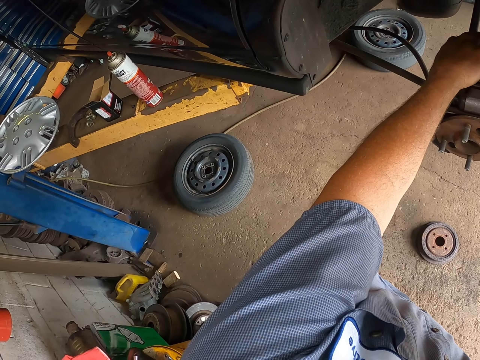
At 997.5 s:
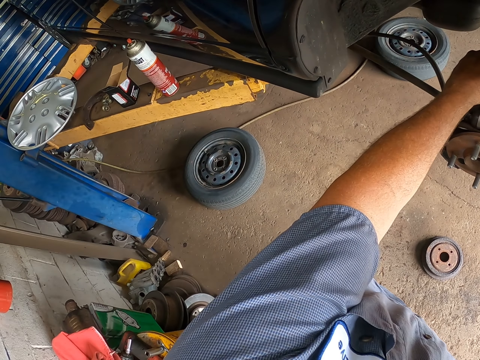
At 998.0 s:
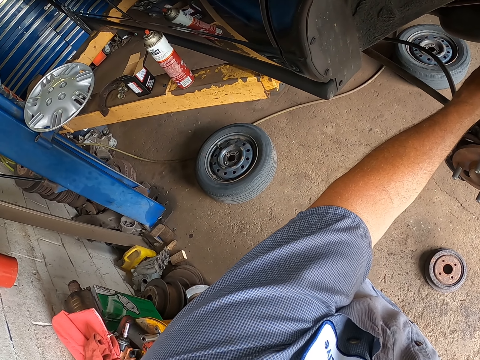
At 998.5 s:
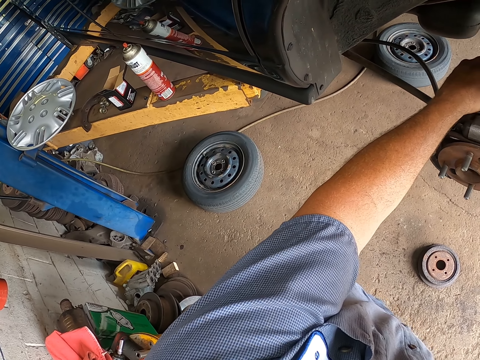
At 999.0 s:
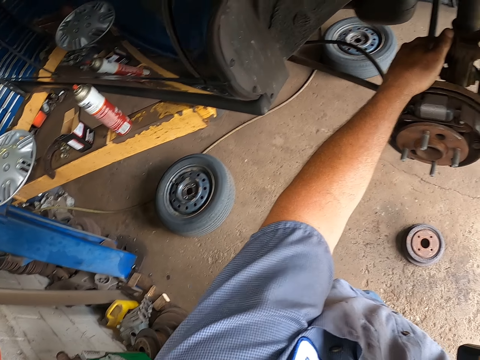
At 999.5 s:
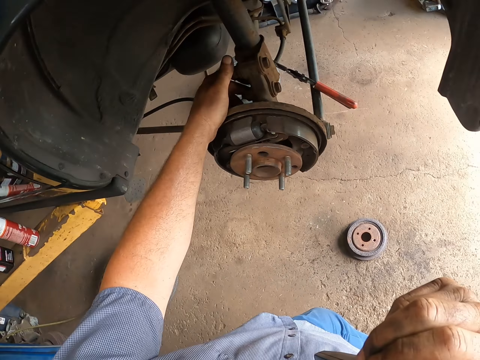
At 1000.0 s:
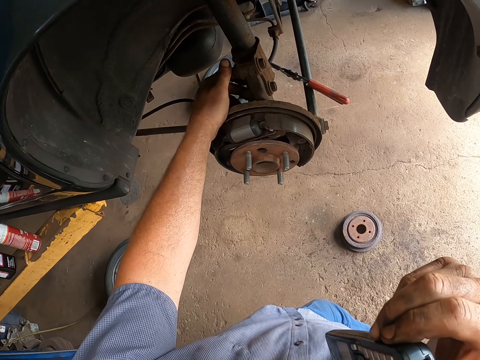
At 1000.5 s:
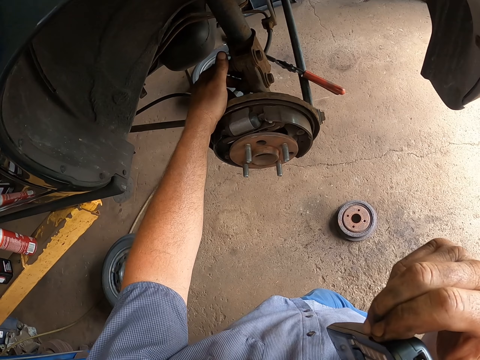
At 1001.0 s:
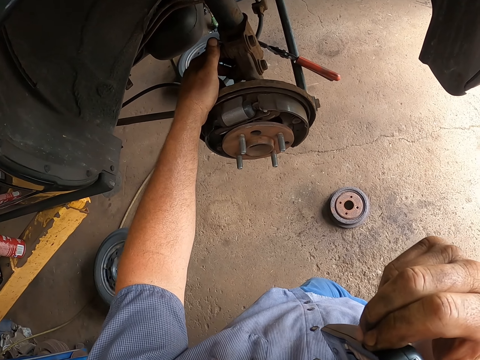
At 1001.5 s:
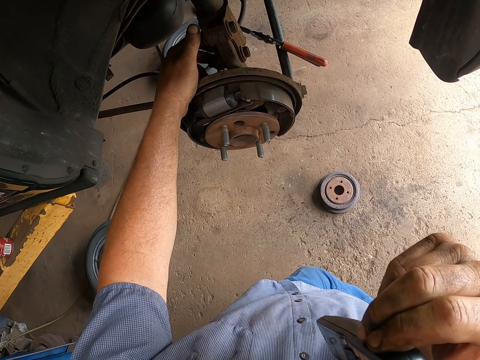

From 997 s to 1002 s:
The camera wearer looks around.

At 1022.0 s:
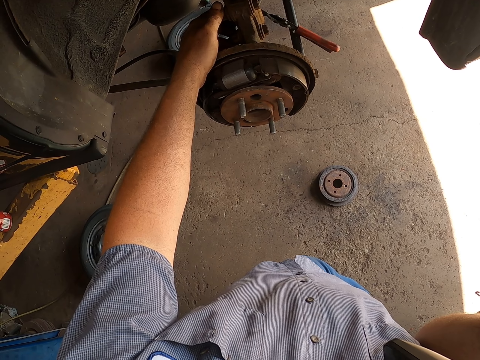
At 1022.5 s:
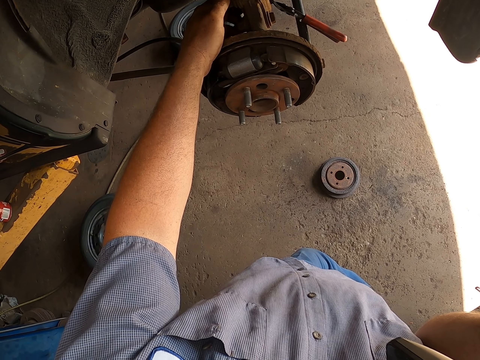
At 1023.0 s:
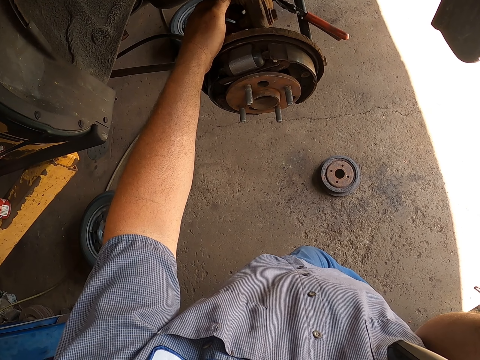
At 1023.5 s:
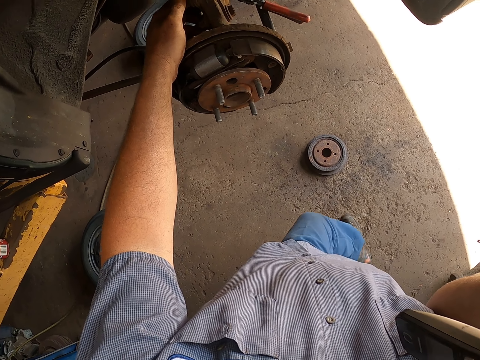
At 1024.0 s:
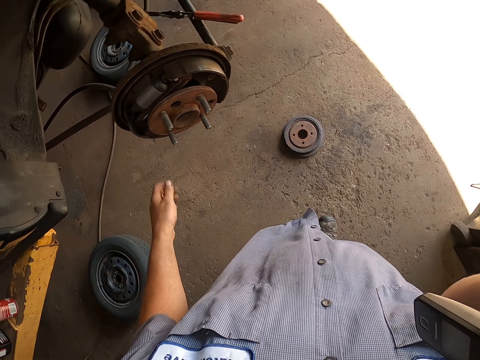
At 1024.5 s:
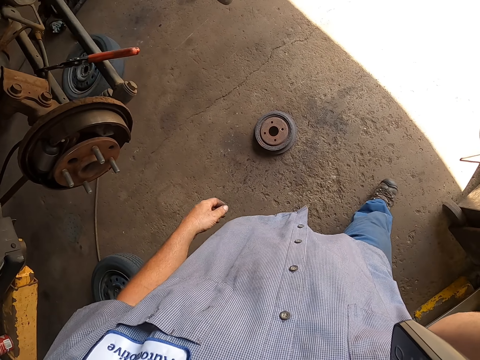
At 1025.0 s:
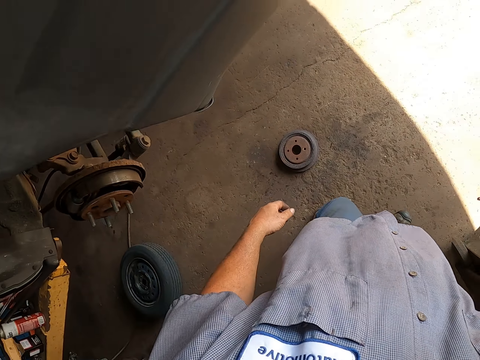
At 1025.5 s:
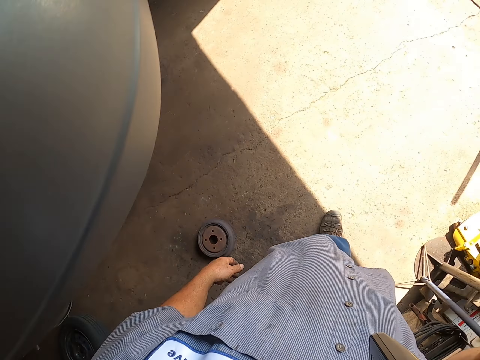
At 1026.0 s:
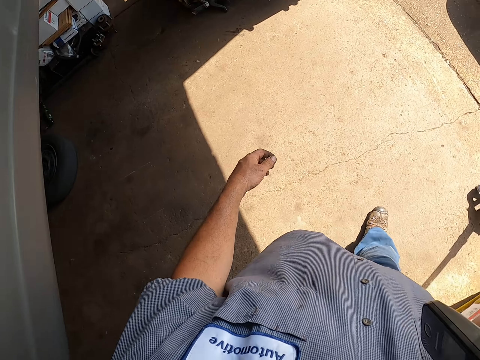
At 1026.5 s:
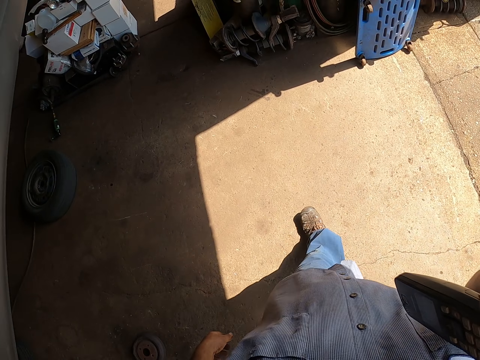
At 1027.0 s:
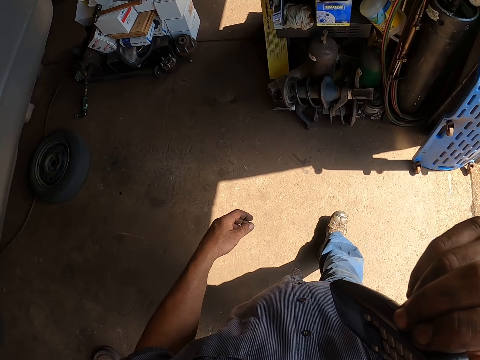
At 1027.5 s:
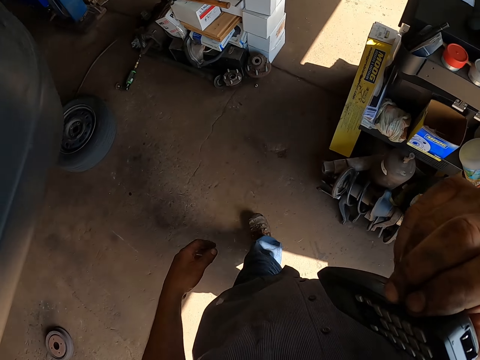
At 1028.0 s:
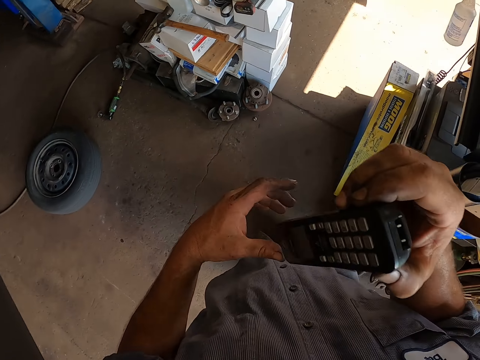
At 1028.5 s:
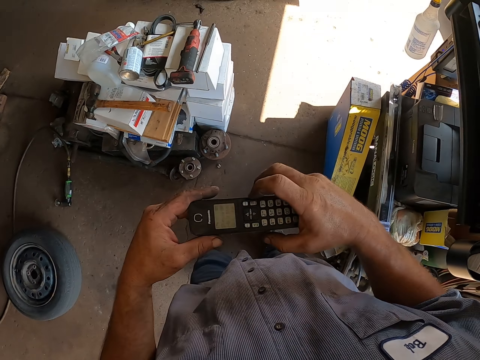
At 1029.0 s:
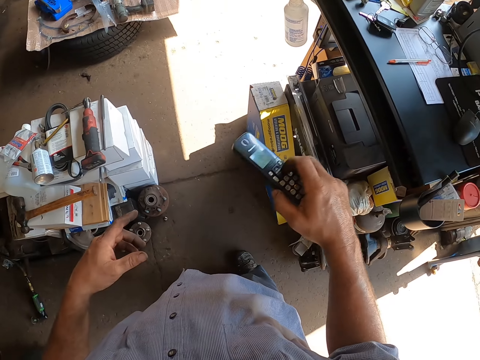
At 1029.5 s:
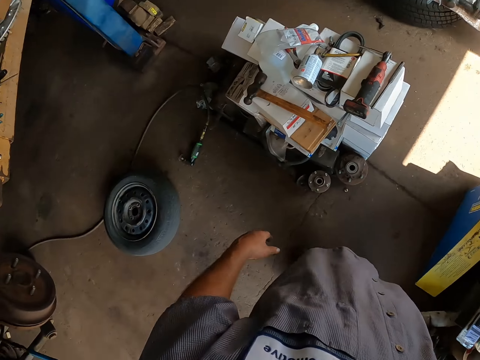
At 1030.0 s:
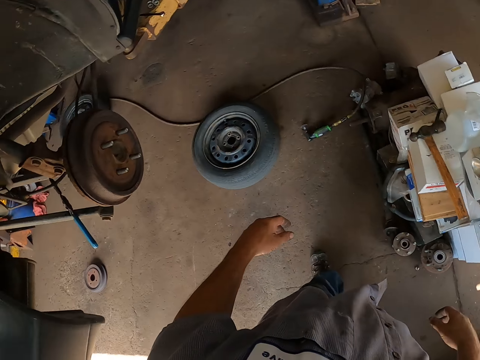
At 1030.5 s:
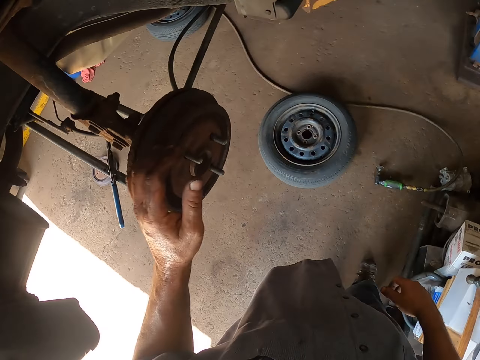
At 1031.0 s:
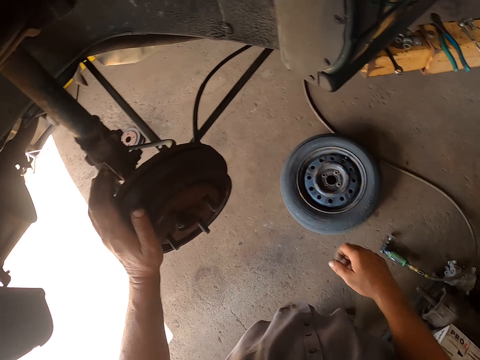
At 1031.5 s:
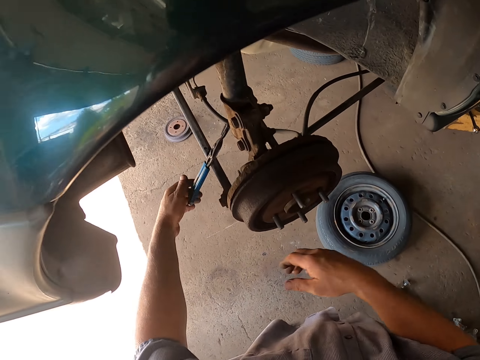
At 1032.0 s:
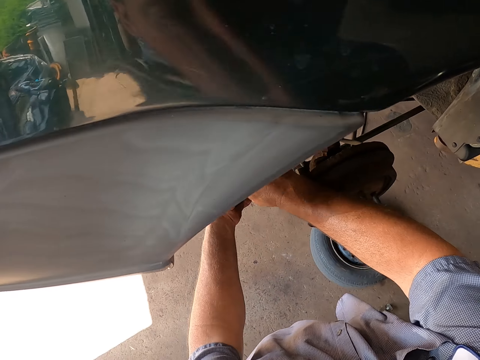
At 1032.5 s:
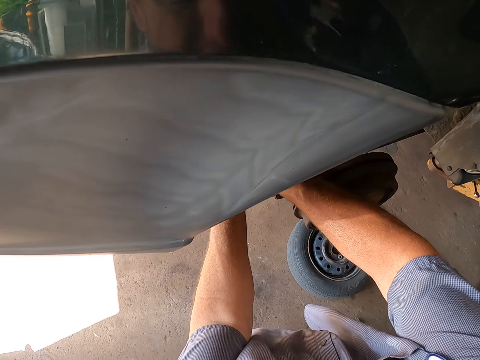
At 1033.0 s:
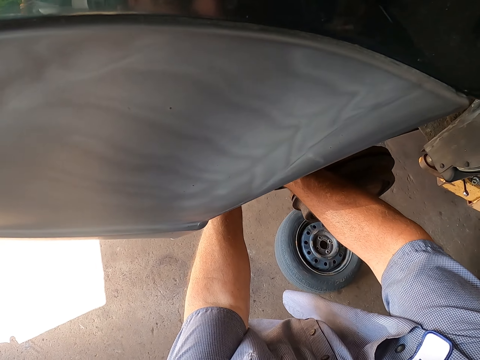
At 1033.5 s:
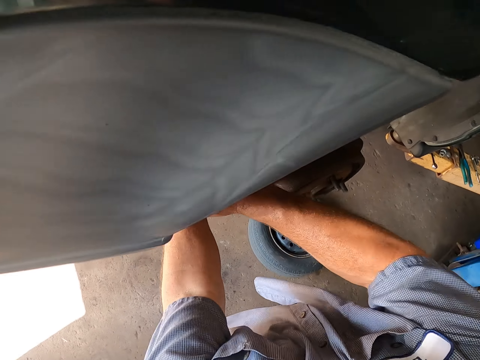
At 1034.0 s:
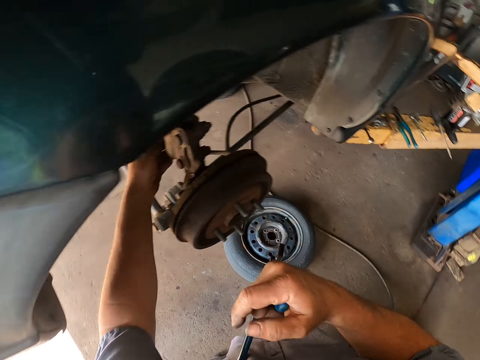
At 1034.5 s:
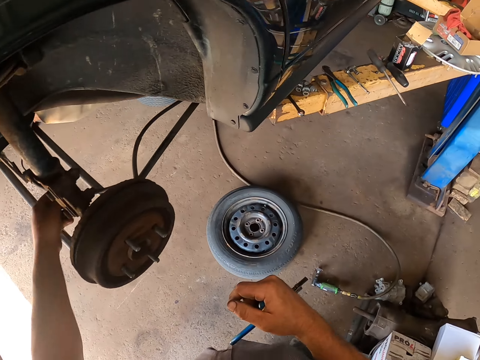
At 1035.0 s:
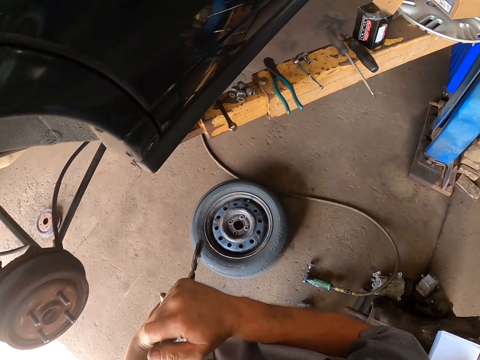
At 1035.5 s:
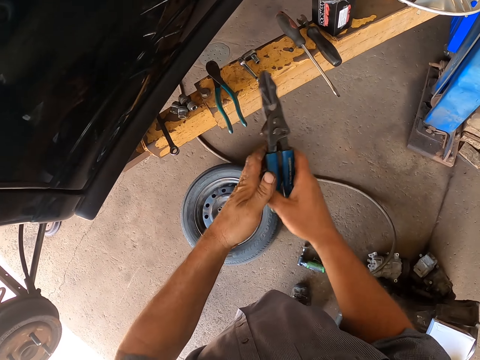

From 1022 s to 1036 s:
The camera wearer removes a hand from the wheel hub. They walk around the garage. They hold the phone. They hang up the call. They place the phone on a table. They turn around. They hold the wheel. They remove a pliers tool. They unplug something. They move a wire.

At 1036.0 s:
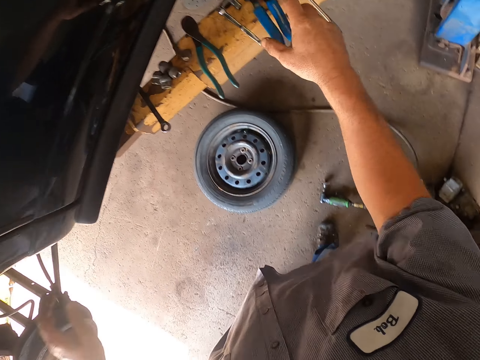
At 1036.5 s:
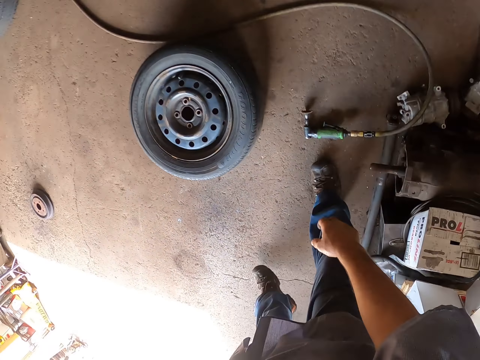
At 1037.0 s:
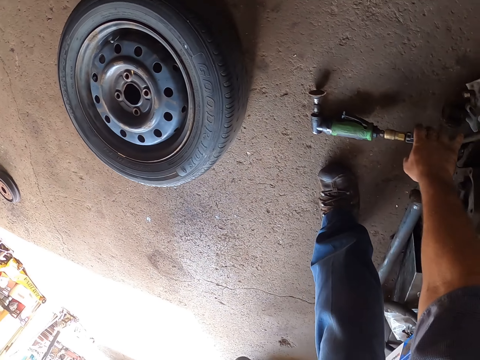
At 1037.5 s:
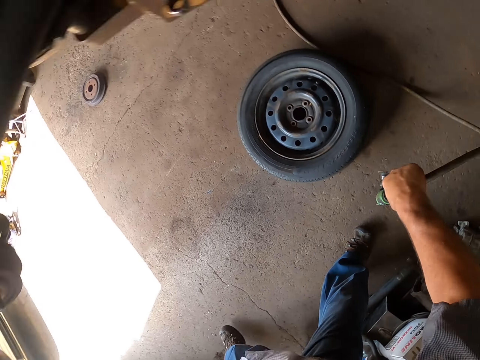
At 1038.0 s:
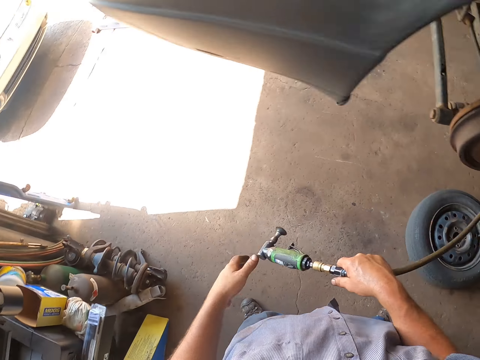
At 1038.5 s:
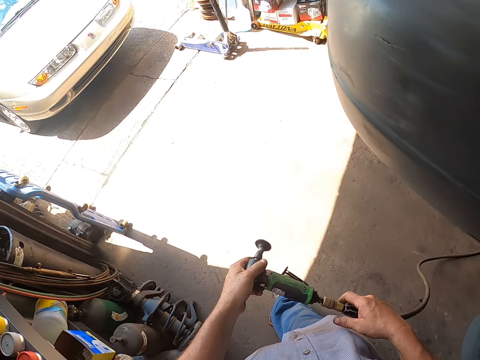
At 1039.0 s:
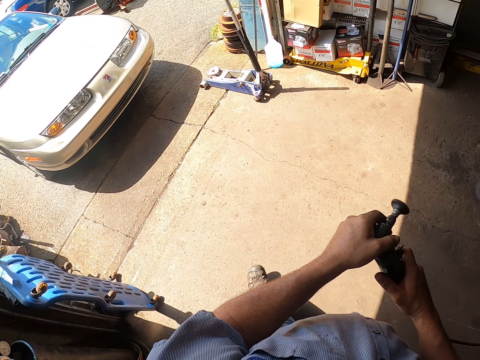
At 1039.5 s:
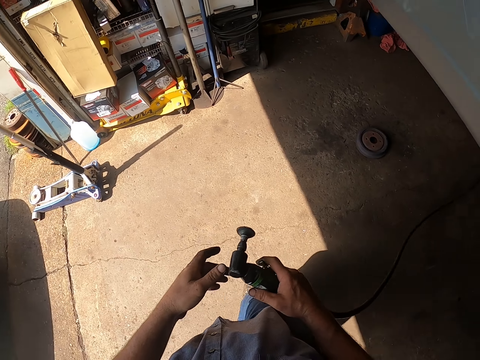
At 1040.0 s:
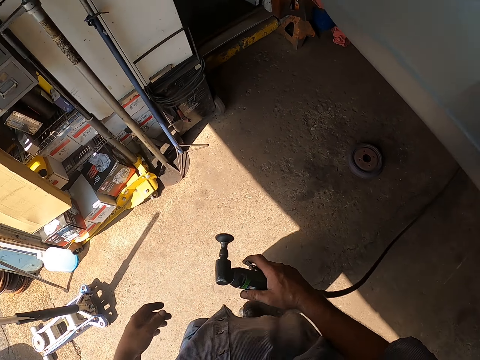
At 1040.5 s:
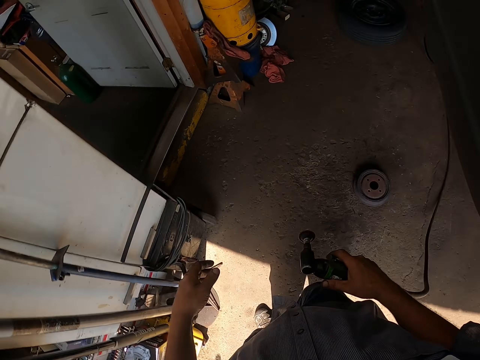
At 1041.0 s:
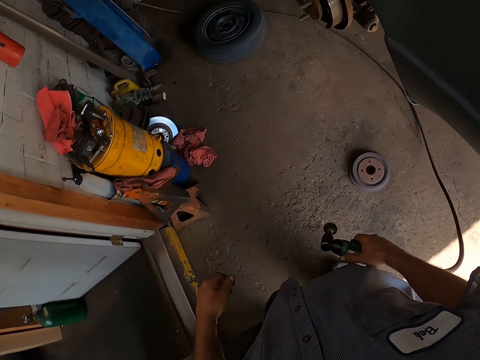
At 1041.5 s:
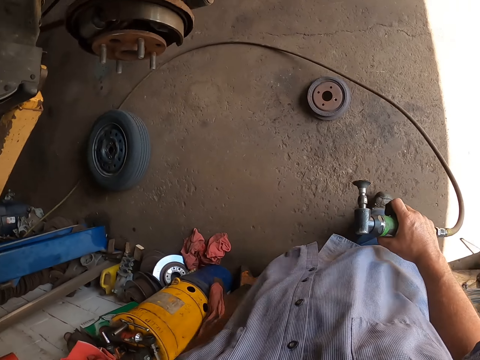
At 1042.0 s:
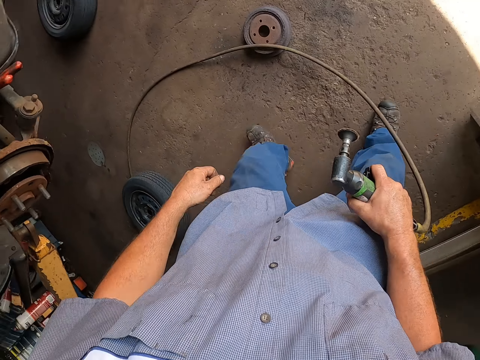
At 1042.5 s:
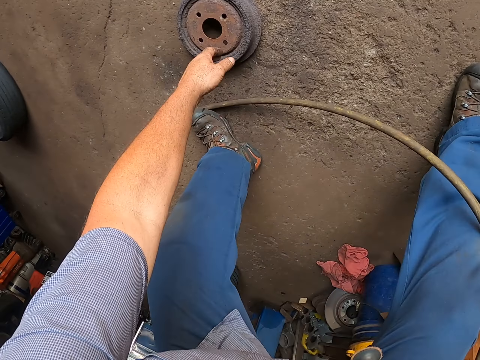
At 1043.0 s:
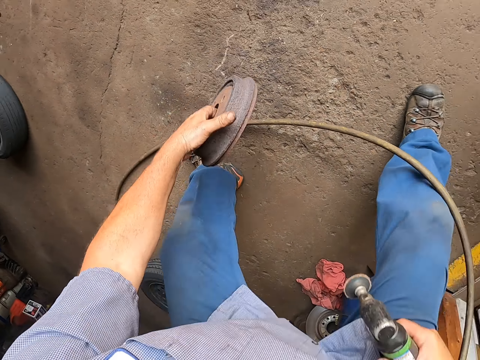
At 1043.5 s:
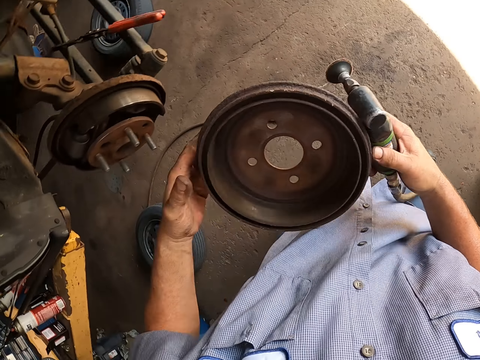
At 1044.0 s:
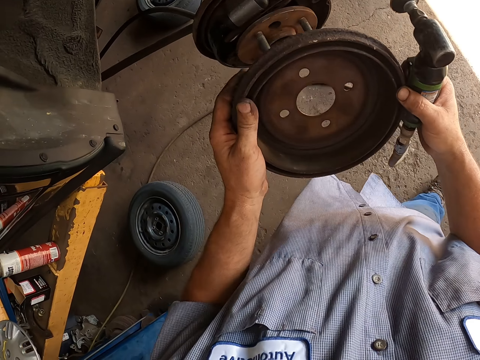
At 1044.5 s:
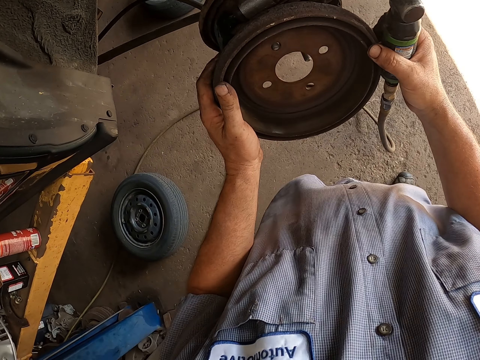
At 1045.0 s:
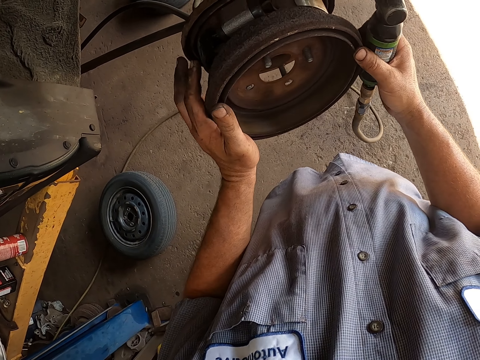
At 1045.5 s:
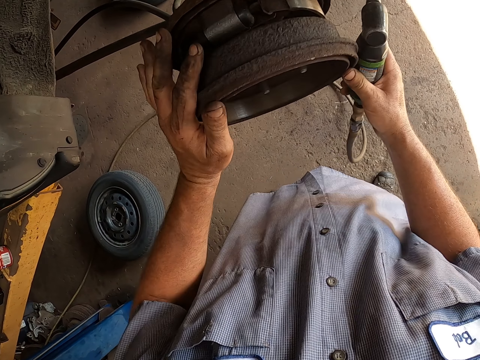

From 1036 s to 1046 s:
The camera wearer places the pliers tool on a metal. They bend down. They pick up a dust blower or rust remover machine. They stand up. They walk around the garage. They bend down. They pick up a wheel hub cover. They stand up. They put the cover on the wheel hub.
